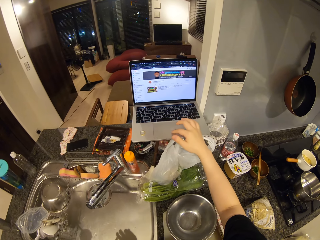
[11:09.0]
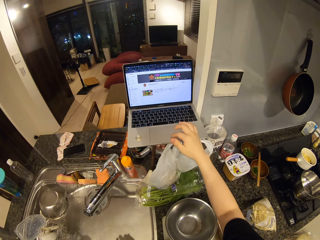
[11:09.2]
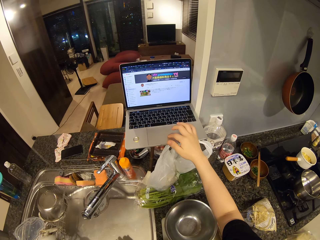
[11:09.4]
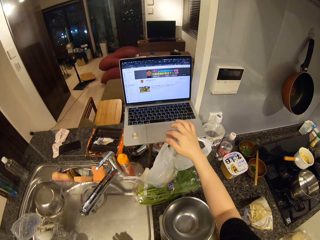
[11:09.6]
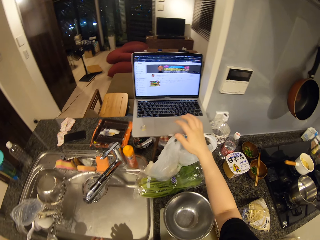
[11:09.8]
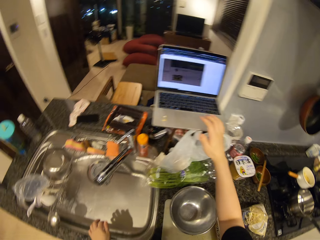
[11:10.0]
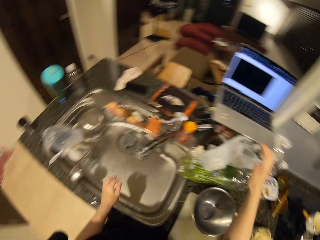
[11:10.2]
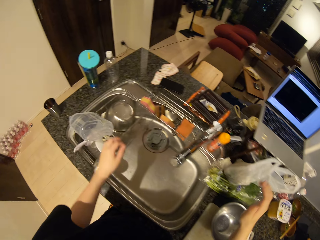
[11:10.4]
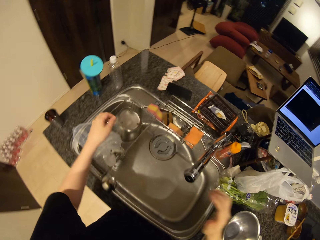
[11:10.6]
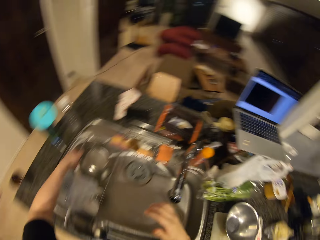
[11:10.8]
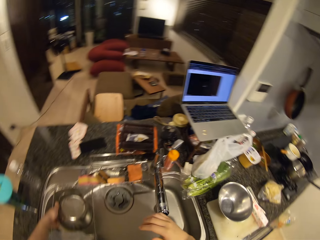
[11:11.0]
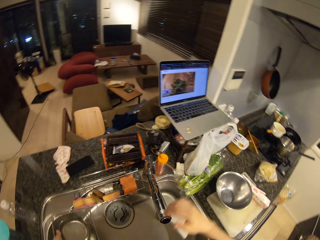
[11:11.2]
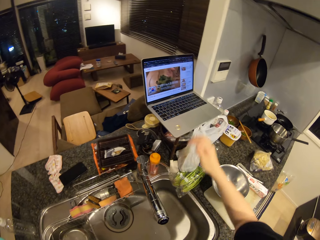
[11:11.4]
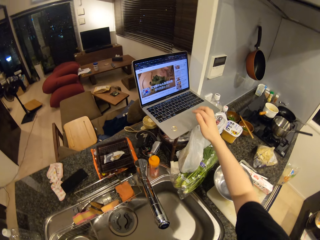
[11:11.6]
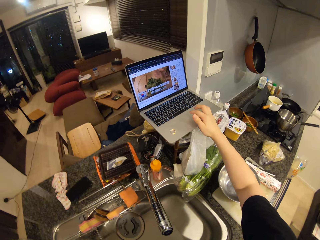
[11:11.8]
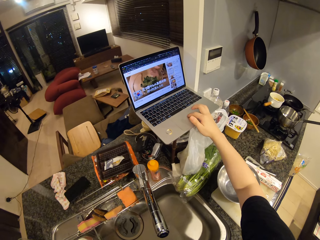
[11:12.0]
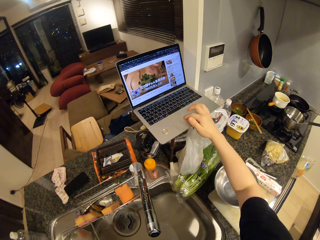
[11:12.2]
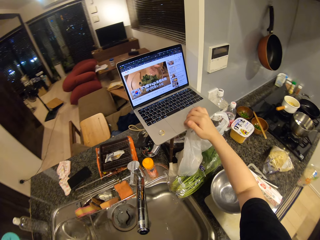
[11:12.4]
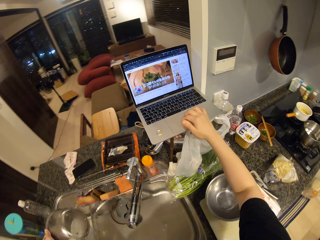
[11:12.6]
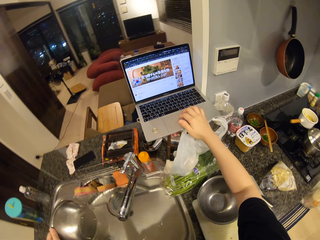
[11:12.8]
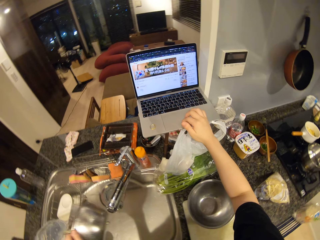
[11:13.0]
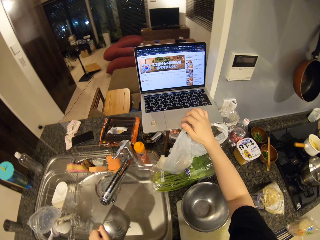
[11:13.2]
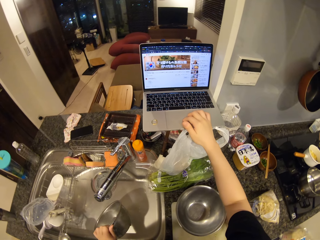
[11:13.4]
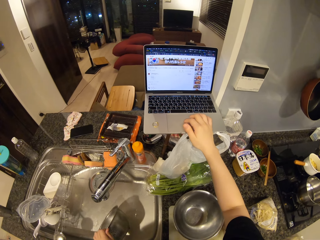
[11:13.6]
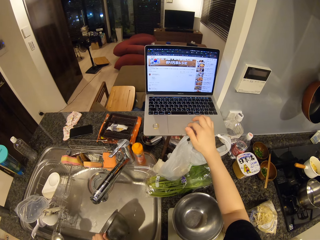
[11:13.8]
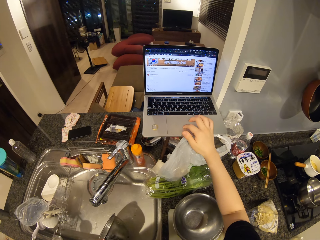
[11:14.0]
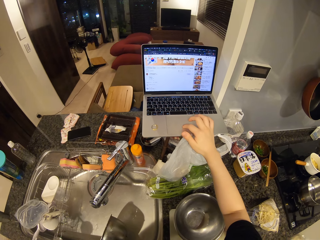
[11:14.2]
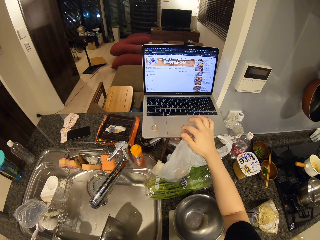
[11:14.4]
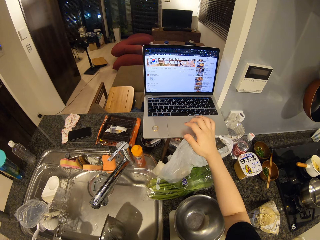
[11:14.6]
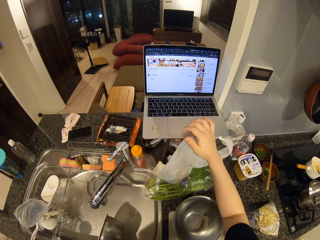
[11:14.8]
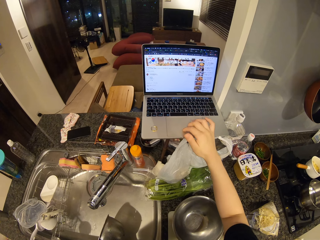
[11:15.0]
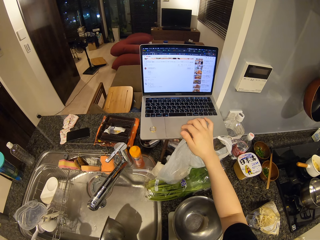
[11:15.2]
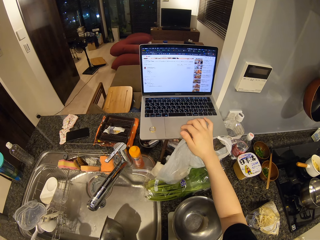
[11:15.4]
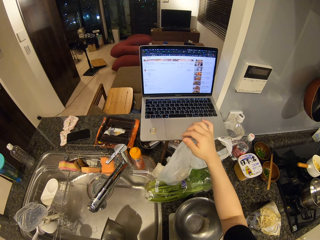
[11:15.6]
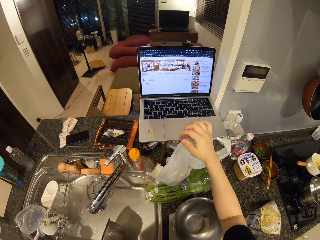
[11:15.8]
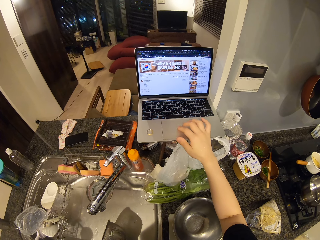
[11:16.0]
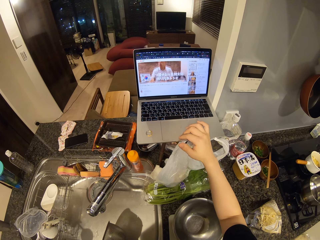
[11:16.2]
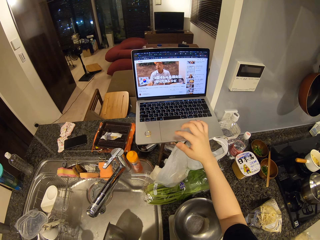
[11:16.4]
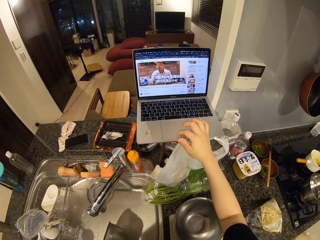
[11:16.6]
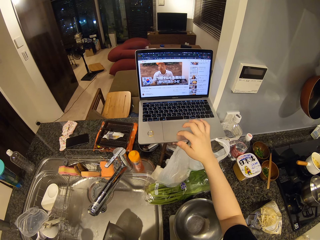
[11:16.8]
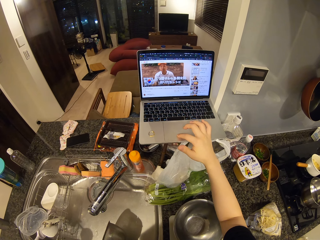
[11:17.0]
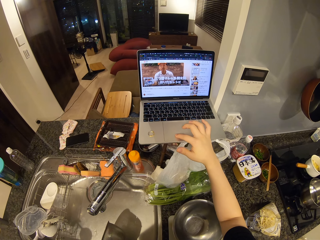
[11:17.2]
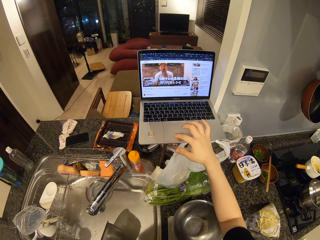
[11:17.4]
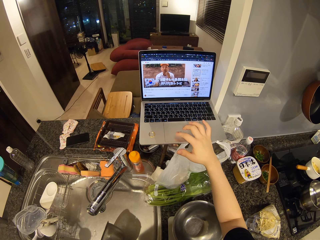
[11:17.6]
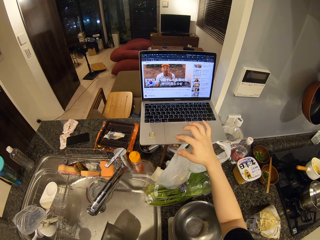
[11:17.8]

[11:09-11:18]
The camera wearer picks up another stainless bowl. They operate the laptop.

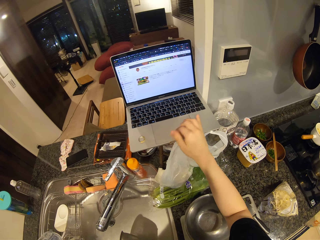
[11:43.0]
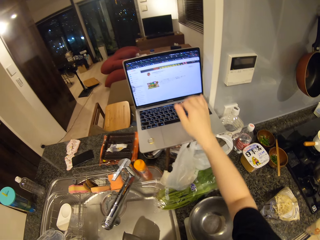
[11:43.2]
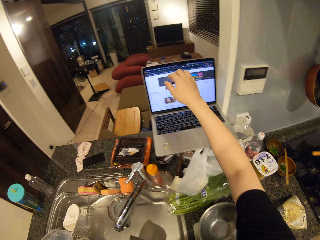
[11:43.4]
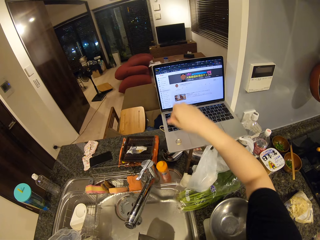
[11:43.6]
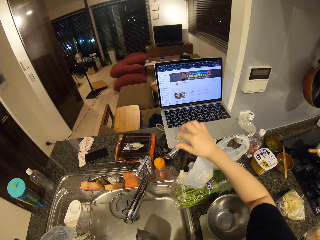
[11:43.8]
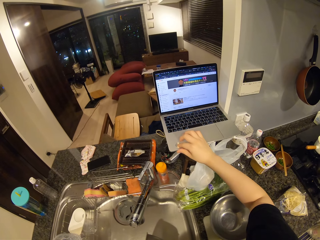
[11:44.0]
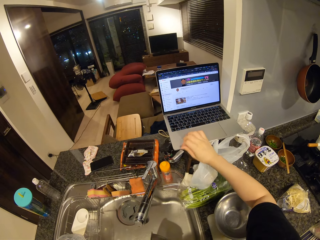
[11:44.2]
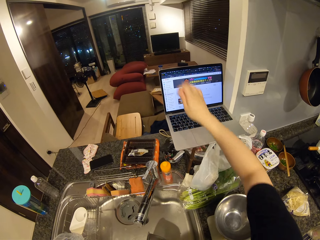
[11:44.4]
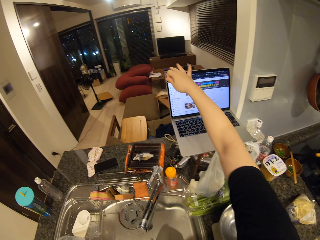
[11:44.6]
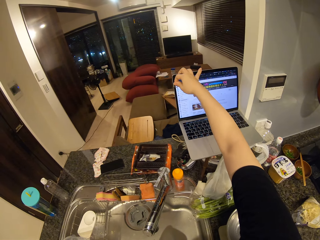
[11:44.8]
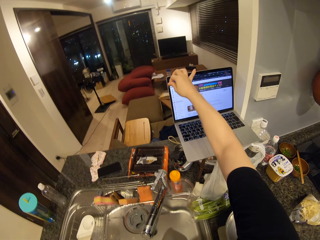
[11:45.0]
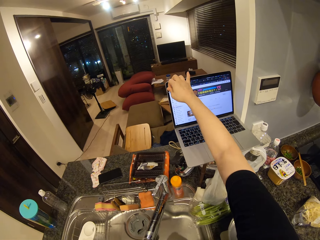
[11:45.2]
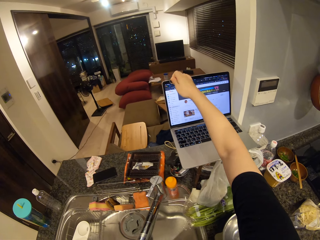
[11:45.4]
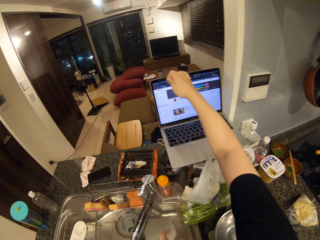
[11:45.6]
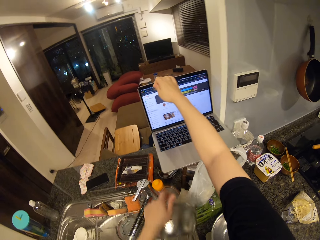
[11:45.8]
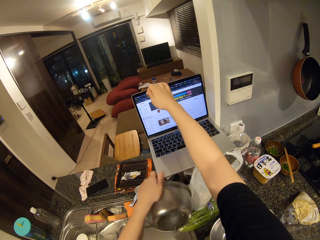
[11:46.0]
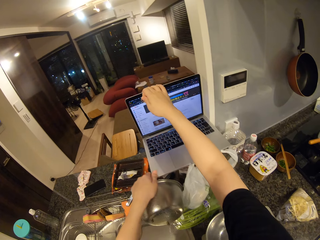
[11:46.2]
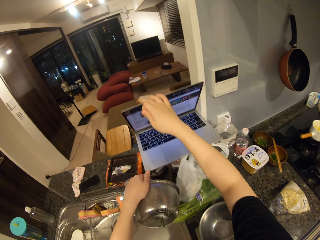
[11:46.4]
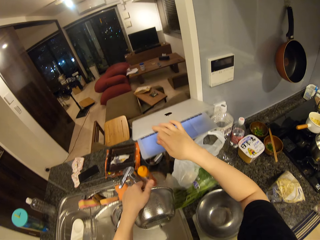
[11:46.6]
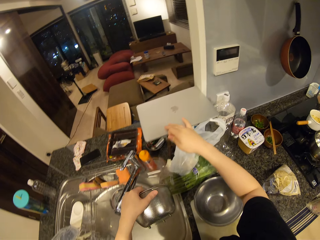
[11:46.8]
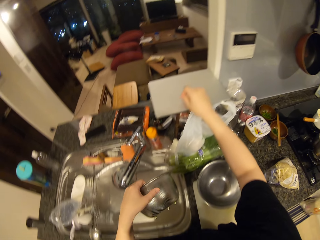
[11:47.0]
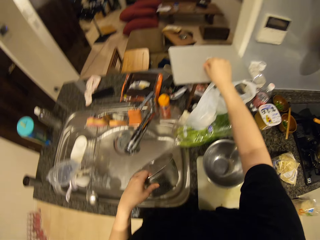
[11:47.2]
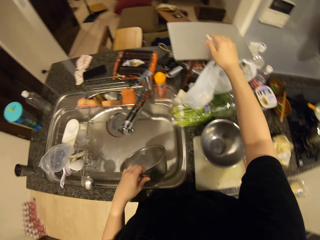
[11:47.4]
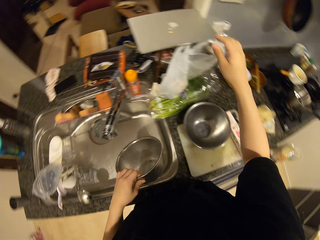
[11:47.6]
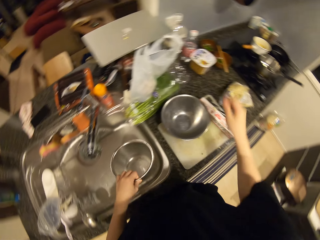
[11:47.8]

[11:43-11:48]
The camera wearer closes the laptop.
